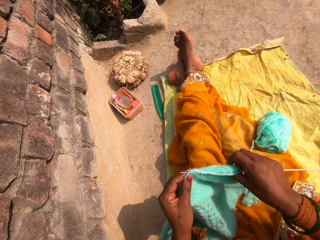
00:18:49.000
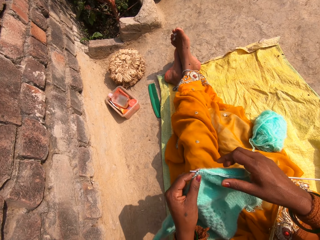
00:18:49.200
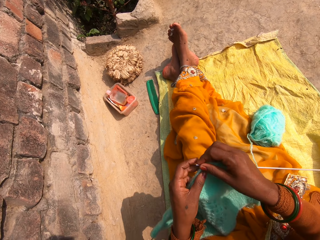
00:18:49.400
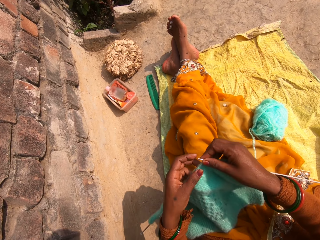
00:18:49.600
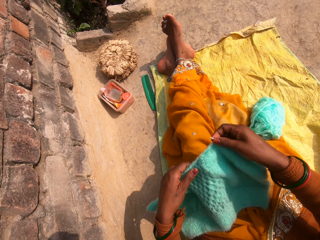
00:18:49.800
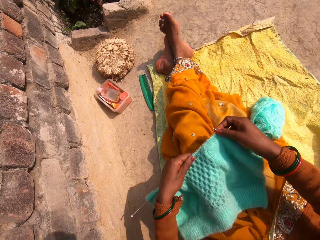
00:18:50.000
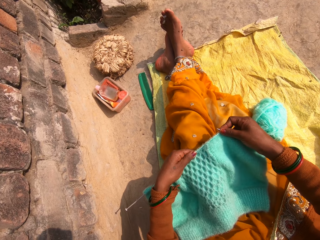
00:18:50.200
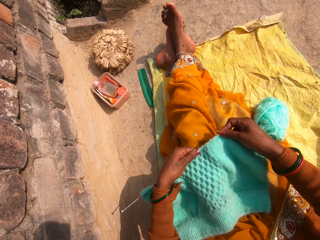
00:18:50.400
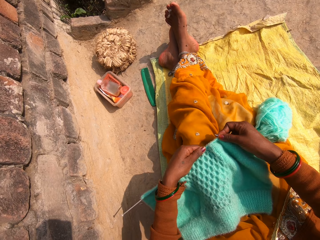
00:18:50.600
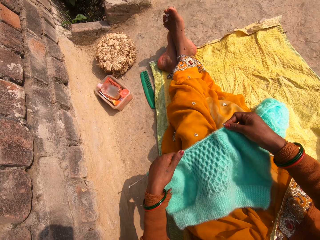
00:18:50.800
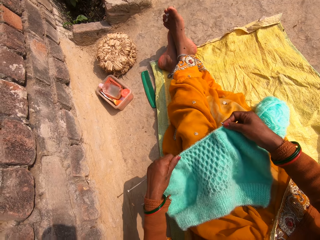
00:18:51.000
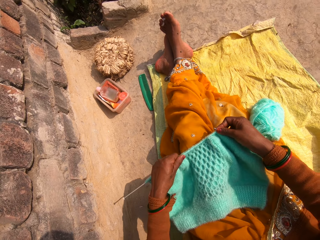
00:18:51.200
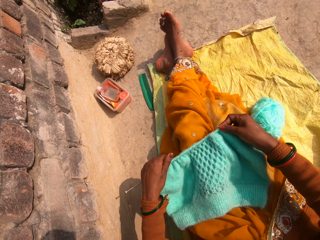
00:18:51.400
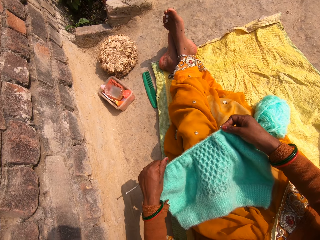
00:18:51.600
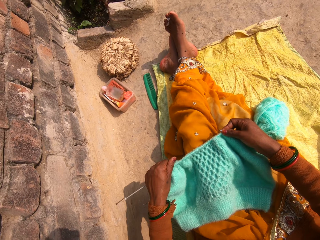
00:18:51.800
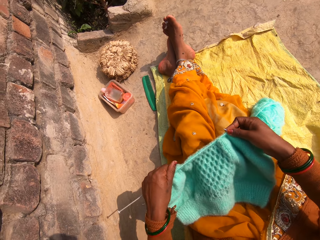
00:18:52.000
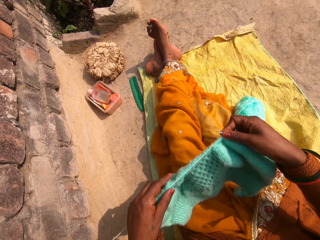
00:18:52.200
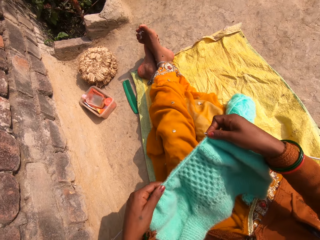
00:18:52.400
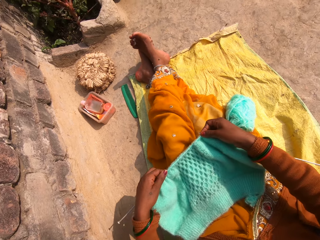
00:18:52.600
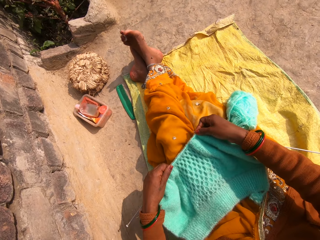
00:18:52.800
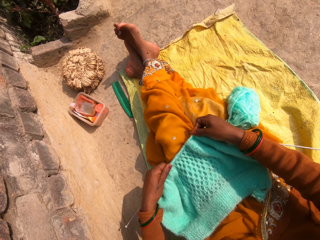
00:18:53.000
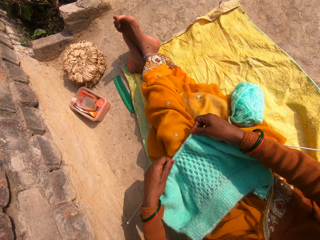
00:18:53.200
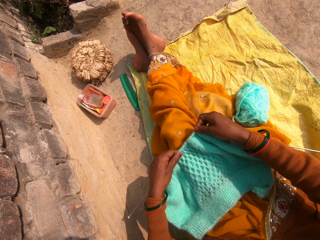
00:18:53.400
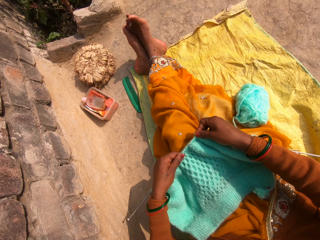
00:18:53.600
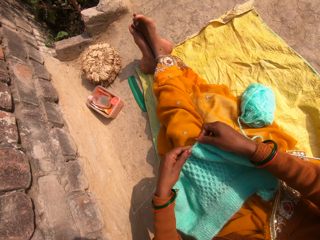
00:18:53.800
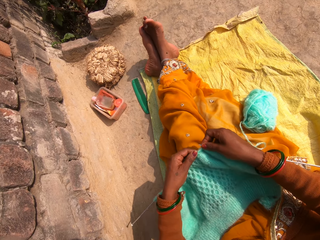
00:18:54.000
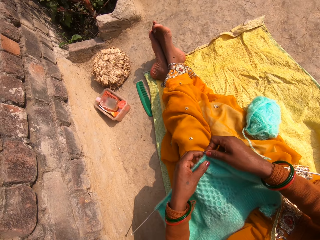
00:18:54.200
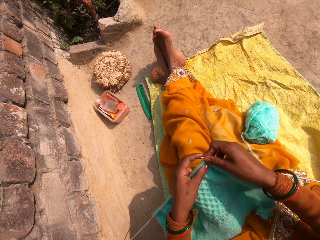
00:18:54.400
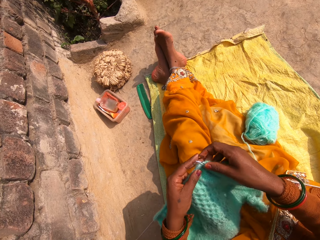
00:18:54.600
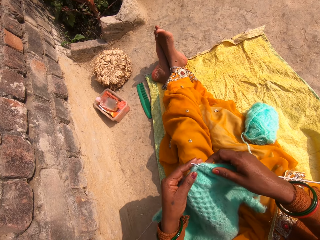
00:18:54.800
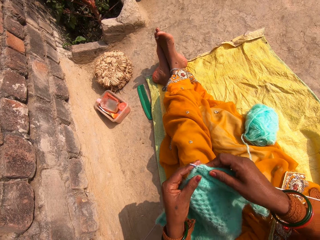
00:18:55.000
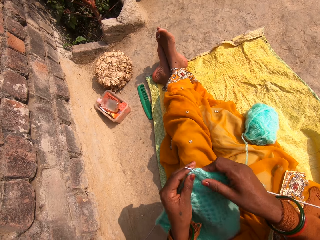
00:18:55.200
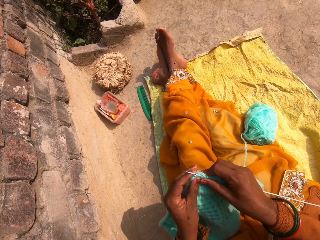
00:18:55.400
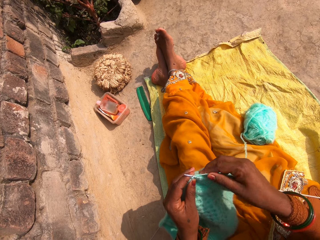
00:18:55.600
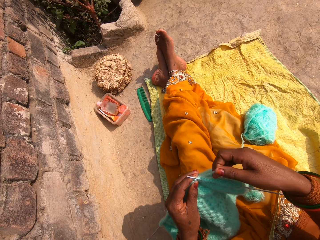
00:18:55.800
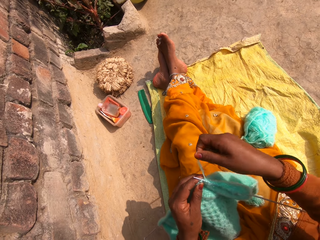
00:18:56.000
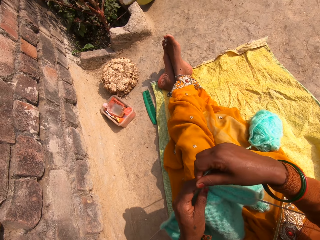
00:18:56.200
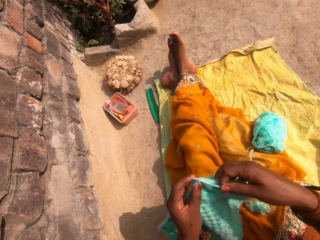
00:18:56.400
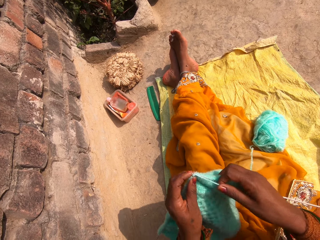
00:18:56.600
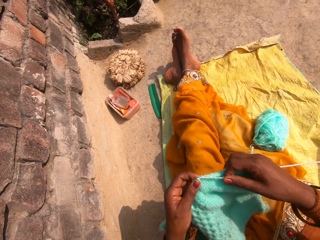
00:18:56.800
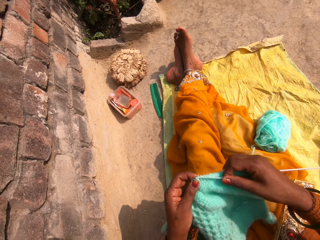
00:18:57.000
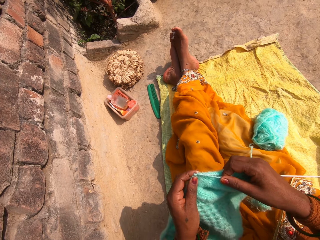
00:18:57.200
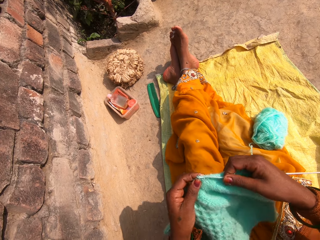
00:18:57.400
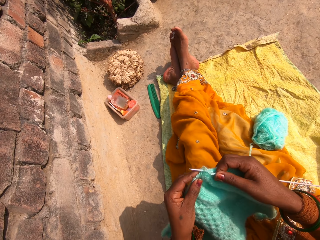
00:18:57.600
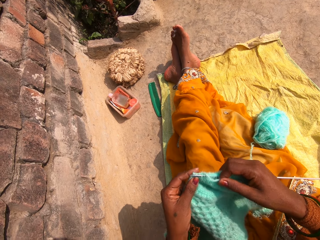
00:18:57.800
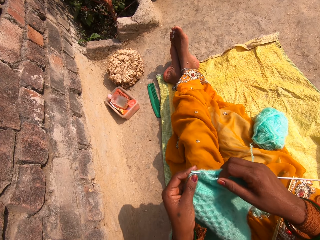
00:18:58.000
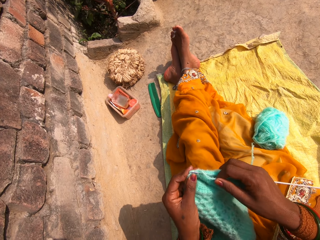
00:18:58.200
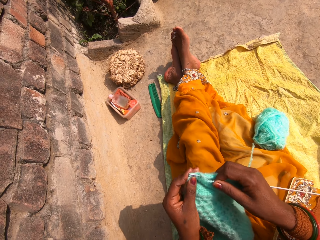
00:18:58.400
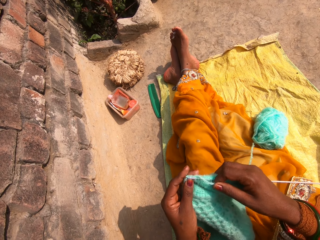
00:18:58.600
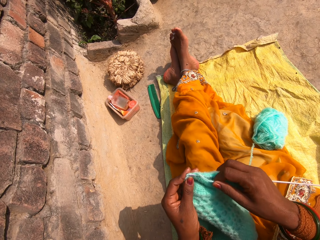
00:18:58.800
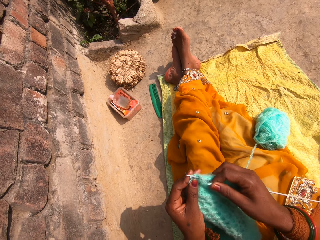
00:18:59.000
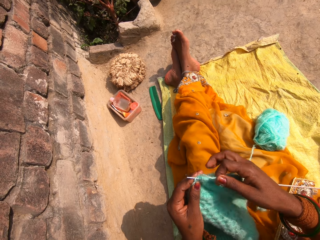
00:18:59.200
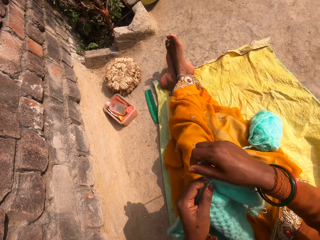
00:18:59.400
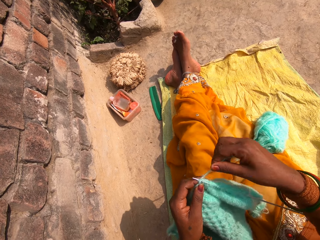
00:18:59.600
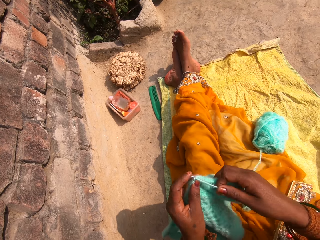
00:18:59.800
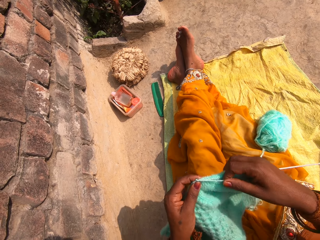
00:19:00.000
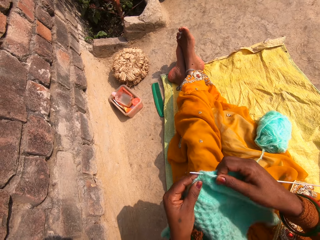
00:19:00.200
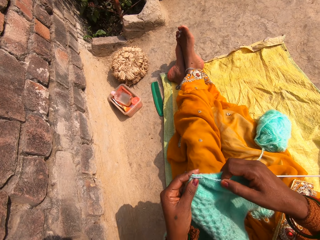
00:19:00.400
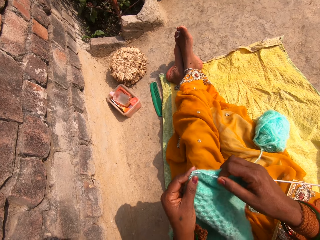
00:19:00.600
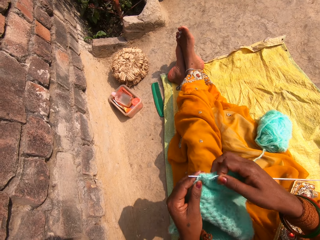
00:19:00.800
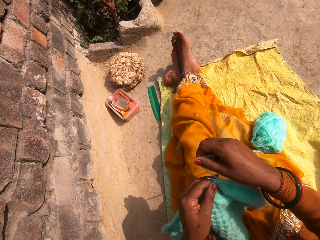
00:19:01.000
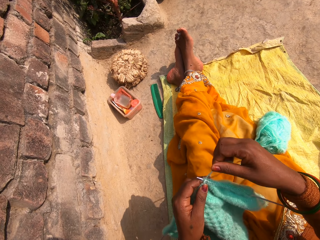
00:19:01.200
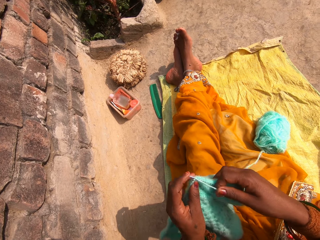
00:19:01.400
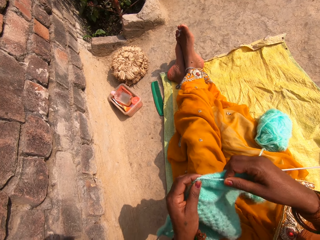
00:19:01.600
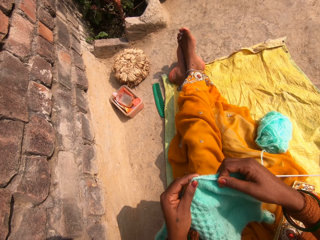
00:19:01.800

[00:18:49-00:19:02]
The camera wearer spreads the yarn. They adjust a pin in the cloth. They knit the cloth. They sew a piece of yarn using the hand and crochet hooks.

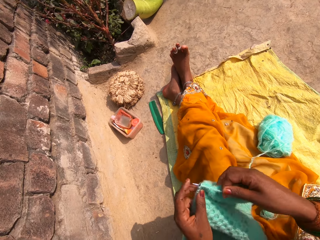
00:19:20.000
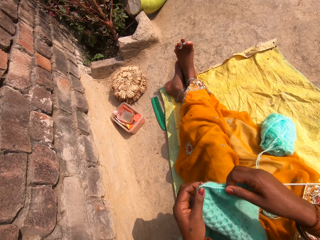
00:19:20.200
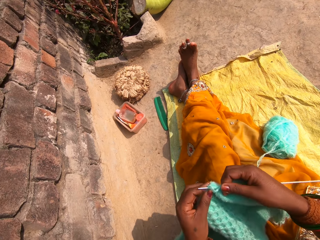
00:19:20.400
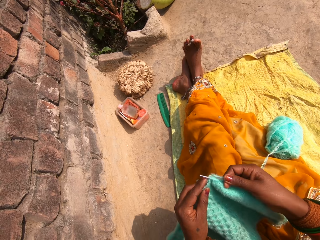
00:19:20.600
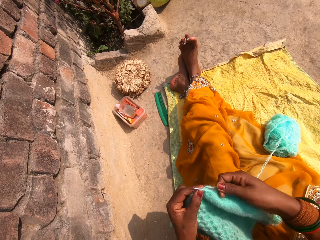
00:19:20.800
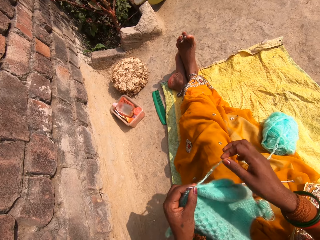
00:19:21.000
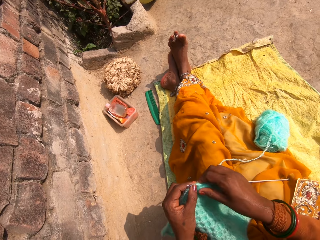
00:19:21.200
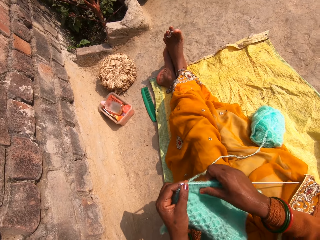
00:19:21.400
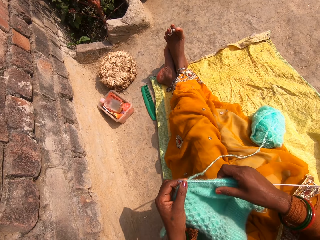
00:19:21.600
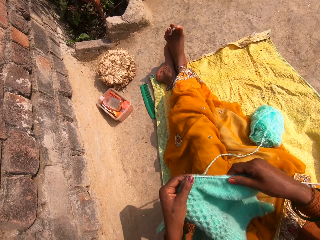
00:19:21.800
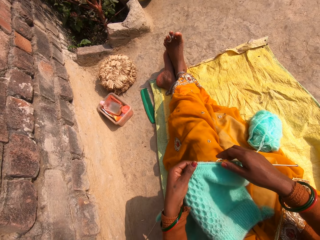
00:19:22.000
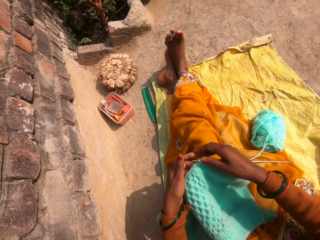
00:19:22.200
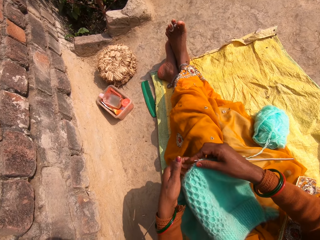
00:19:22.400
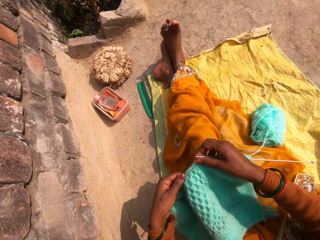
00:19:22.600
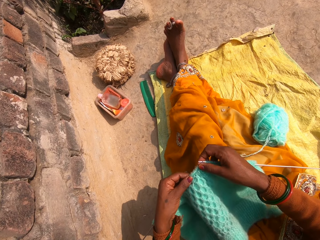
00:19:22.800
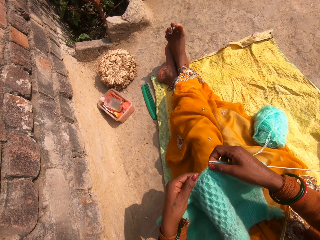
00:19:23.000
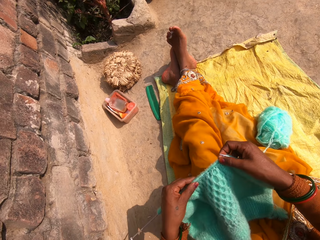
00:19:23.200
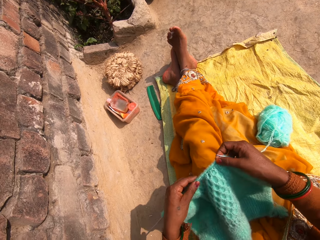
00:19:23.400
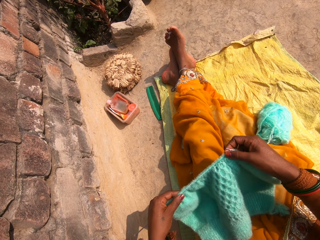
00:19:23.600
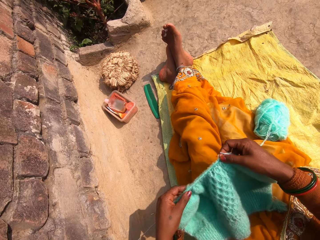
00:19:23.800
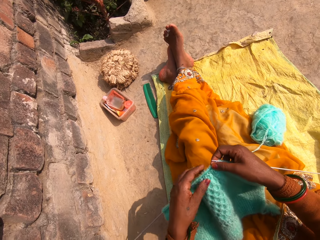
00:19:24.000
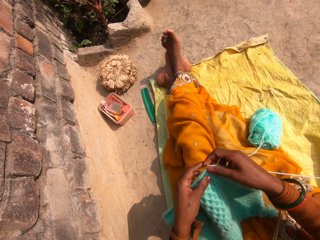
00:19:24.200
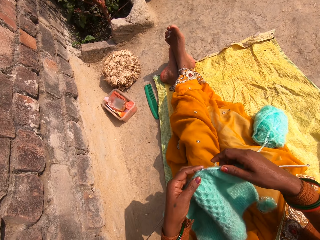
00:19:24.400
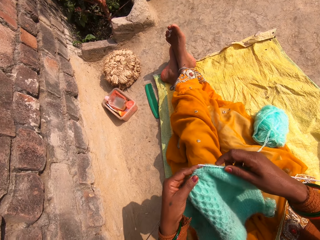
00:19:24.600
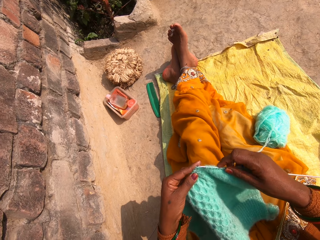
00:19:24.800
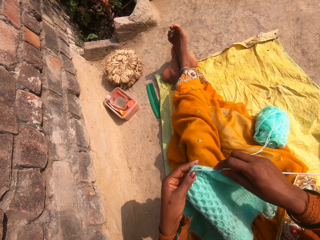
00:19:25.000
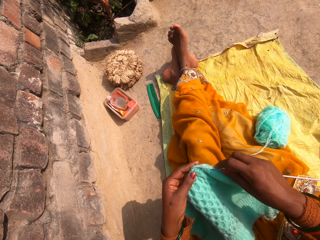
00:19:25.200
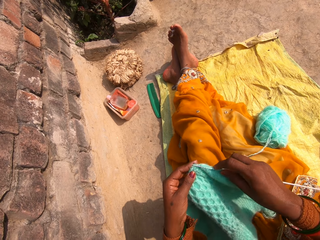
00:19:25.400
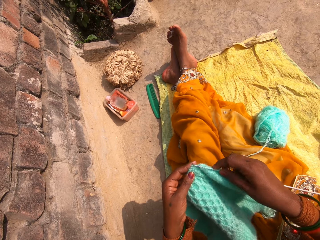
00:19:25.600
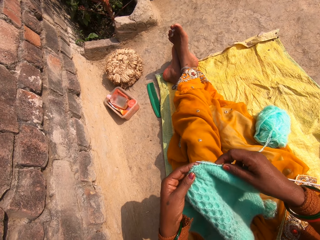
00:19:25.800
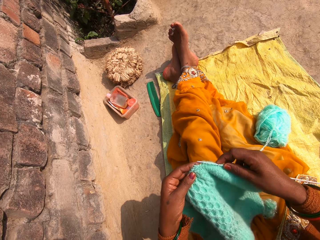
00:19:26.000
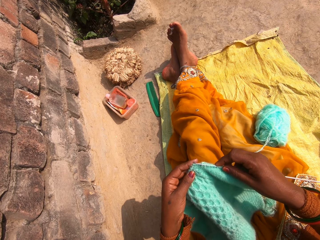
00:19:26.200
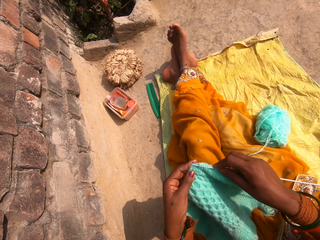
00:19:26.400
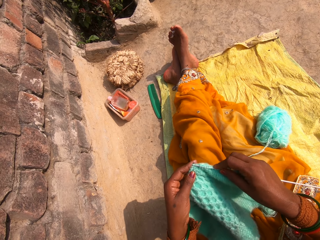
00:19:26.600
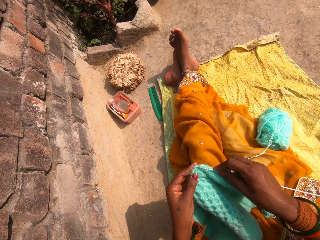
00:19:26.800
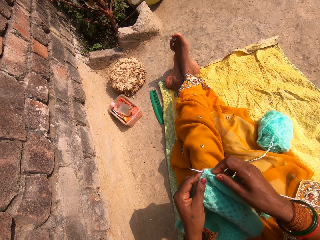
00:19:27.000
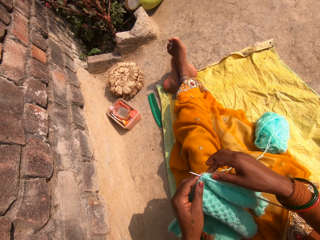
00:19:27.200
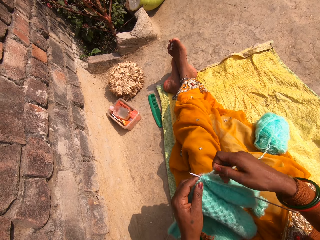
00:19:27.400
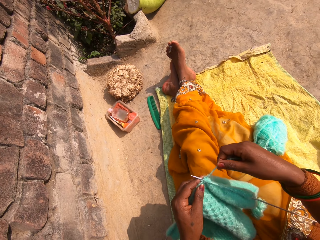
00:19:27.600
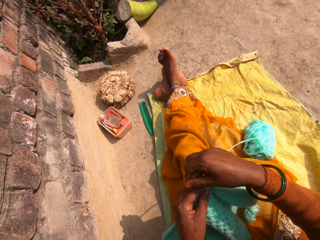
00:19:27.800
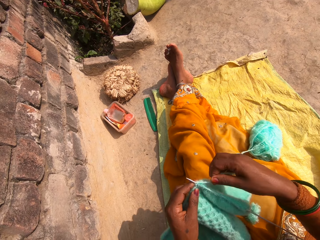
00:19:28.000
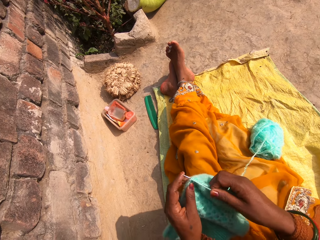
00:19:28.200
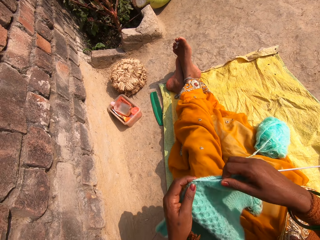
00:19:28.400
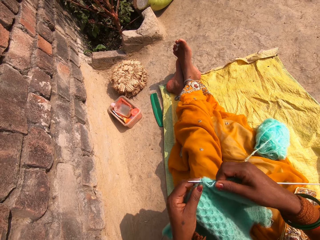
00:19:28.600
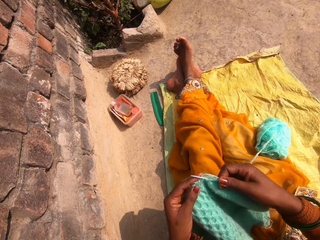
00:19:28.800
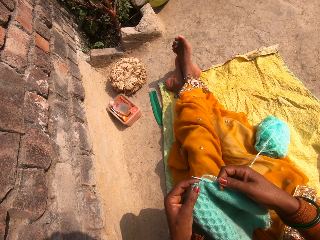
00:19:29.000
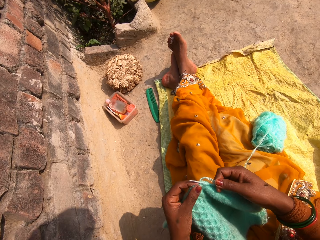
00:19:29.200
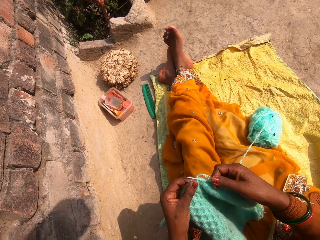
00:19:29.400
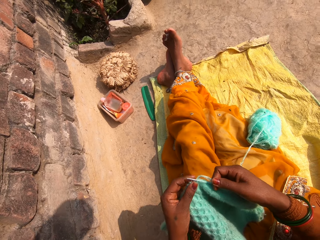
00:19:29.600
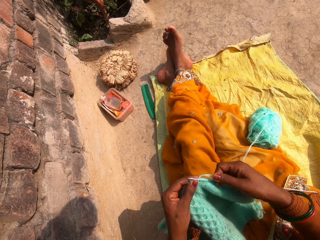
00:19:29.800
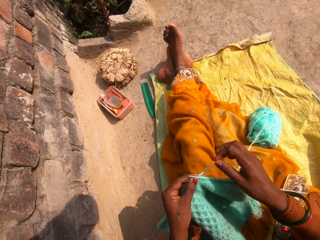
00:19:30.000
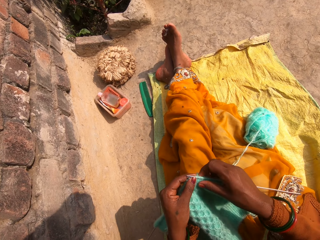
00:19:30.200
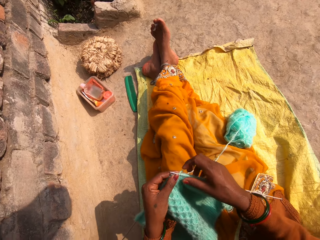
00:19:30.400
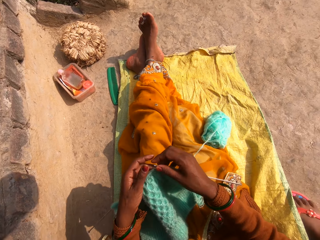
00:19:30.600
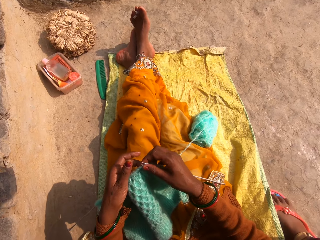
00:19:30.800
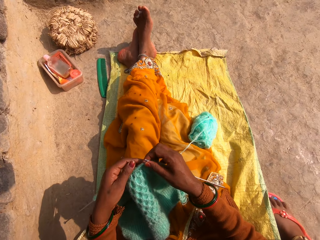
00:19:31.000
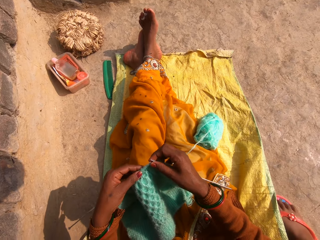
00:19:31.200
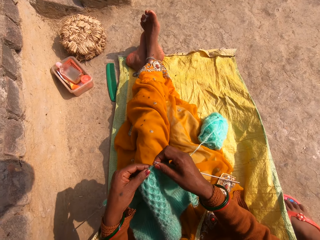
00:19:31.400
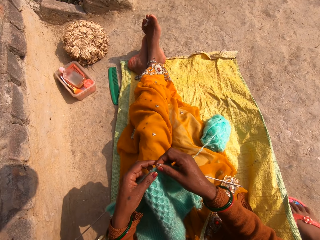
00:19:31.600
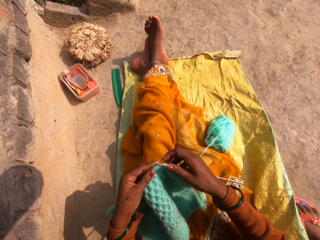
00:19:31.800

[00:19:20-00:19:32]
The camera wearer adds the yarn. They sew a piece of yarn using the hand and crochet hooks.
